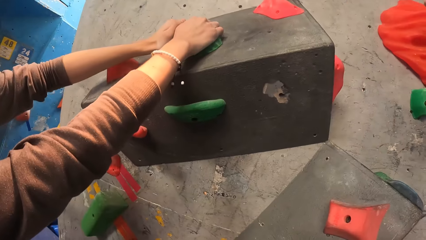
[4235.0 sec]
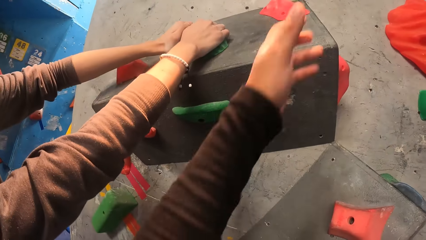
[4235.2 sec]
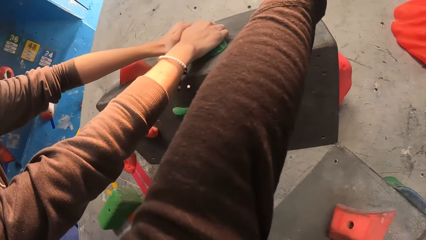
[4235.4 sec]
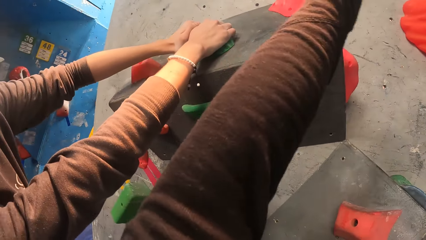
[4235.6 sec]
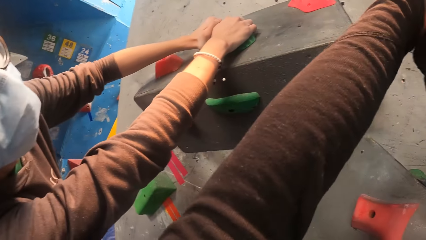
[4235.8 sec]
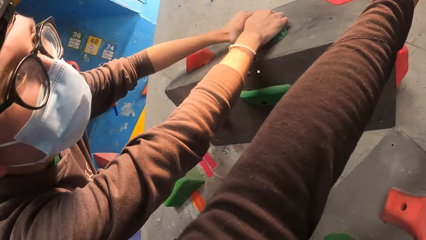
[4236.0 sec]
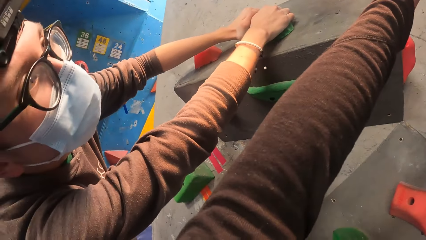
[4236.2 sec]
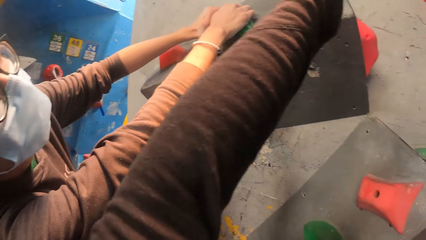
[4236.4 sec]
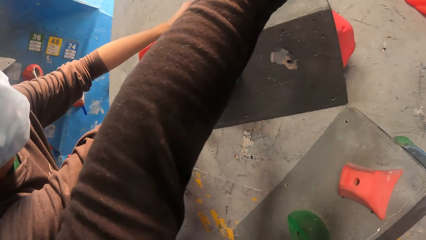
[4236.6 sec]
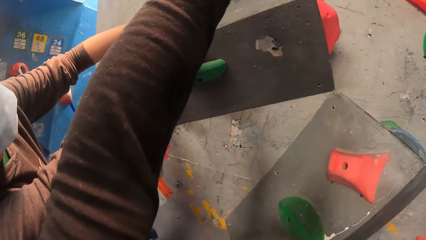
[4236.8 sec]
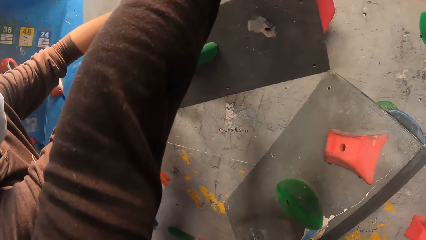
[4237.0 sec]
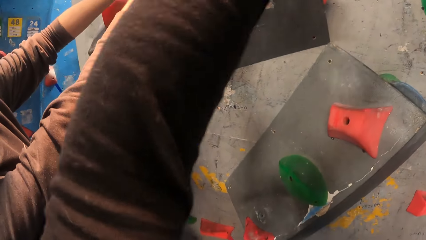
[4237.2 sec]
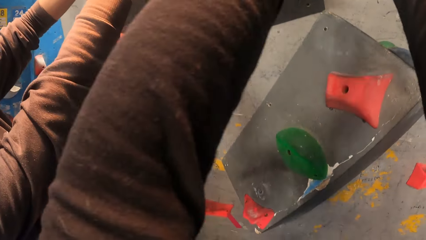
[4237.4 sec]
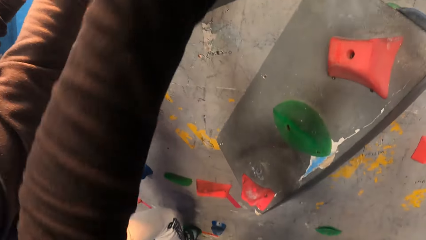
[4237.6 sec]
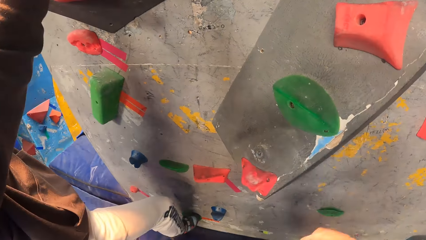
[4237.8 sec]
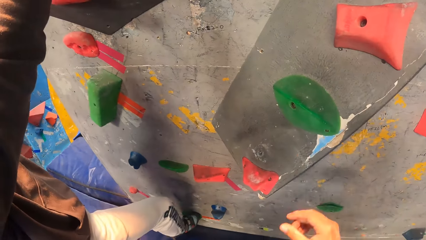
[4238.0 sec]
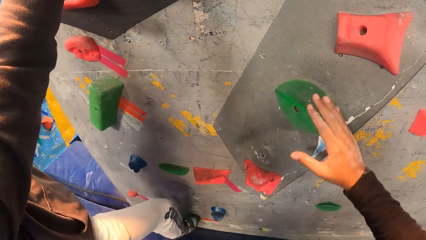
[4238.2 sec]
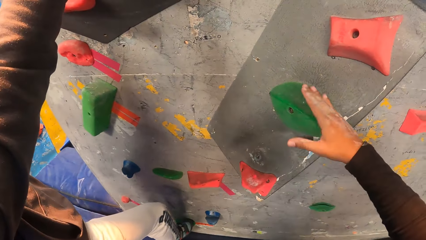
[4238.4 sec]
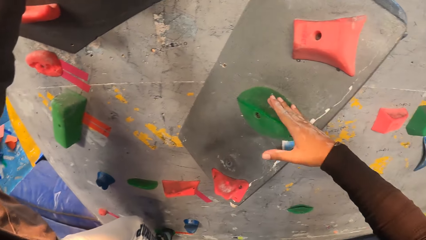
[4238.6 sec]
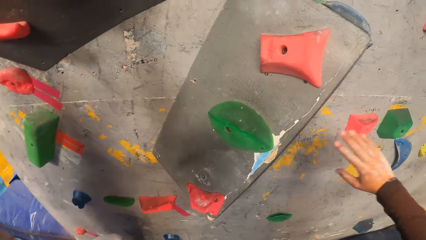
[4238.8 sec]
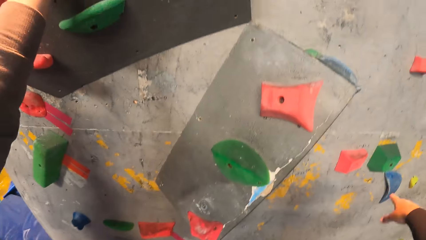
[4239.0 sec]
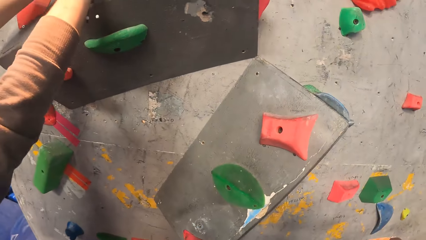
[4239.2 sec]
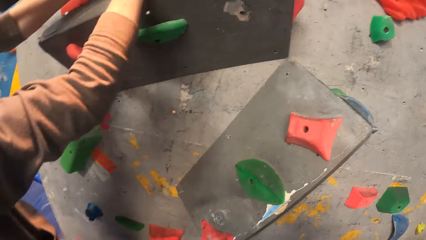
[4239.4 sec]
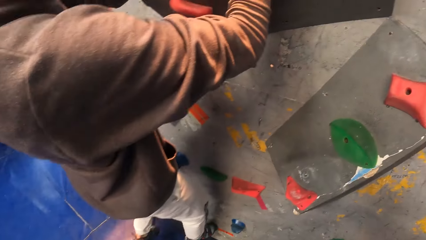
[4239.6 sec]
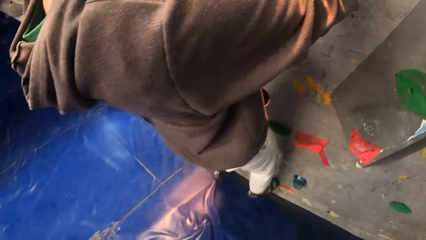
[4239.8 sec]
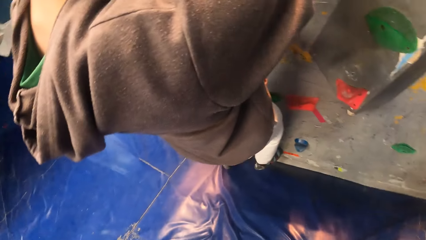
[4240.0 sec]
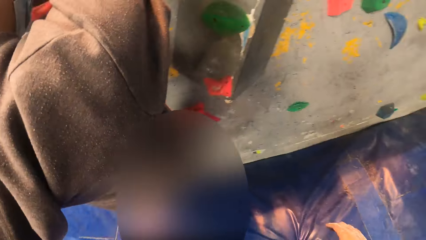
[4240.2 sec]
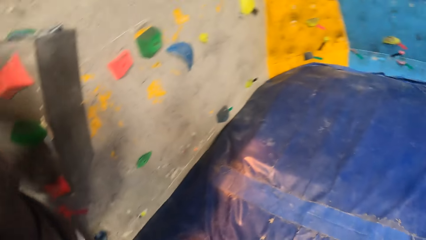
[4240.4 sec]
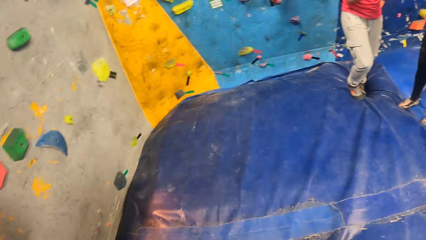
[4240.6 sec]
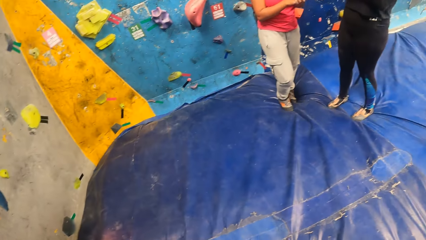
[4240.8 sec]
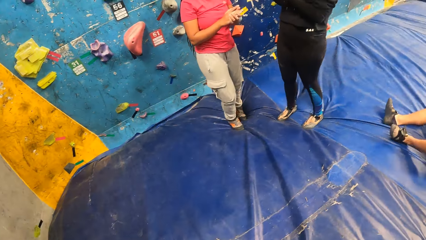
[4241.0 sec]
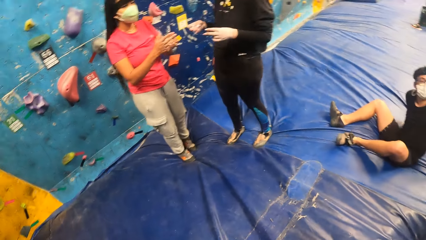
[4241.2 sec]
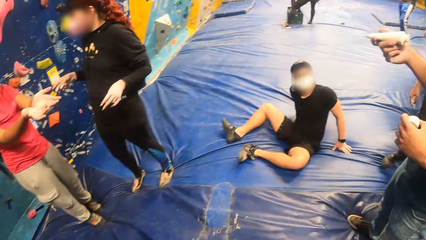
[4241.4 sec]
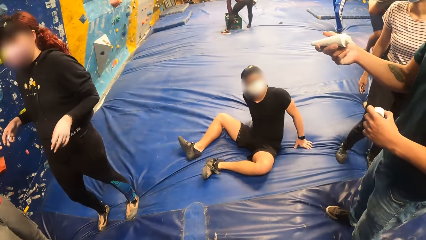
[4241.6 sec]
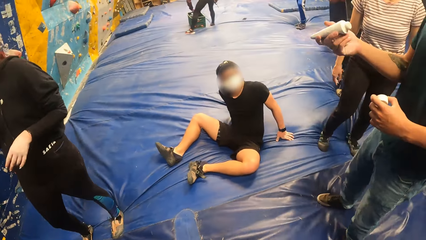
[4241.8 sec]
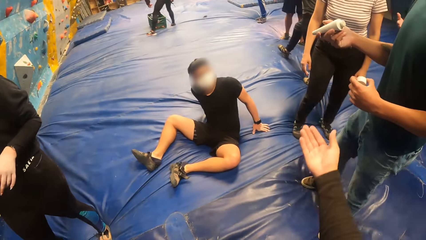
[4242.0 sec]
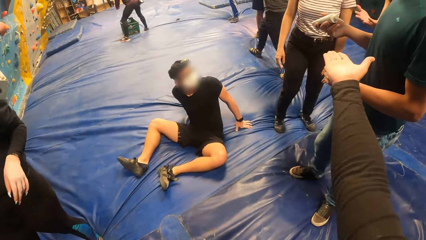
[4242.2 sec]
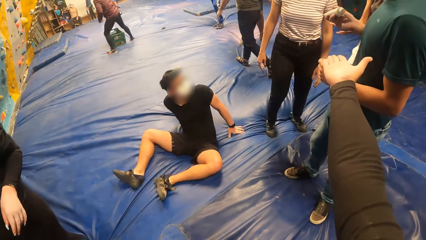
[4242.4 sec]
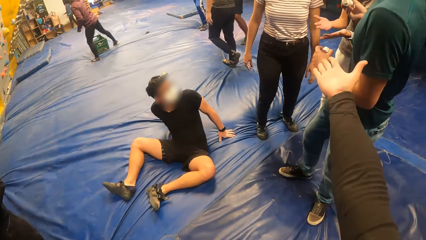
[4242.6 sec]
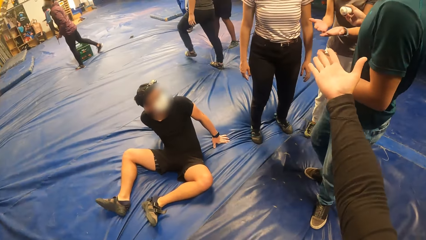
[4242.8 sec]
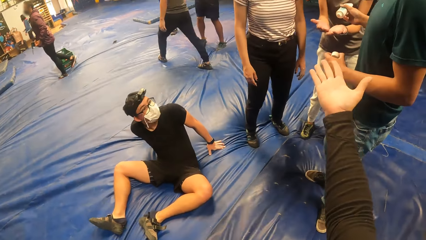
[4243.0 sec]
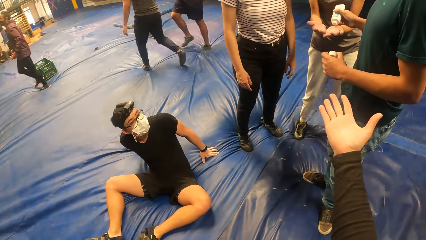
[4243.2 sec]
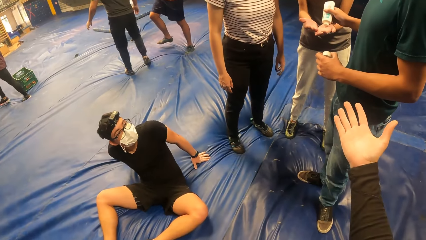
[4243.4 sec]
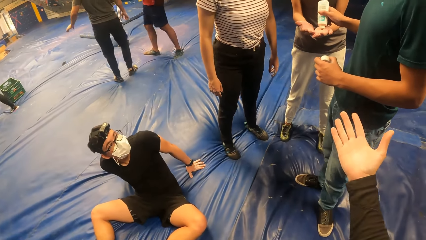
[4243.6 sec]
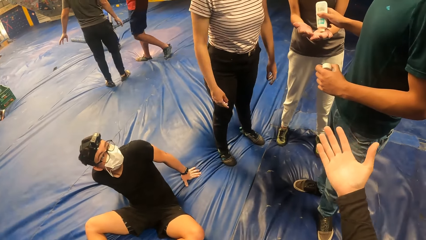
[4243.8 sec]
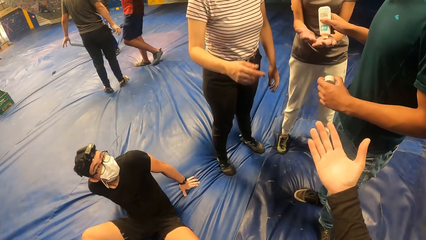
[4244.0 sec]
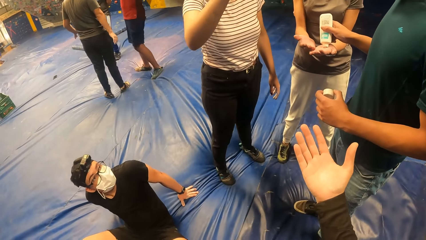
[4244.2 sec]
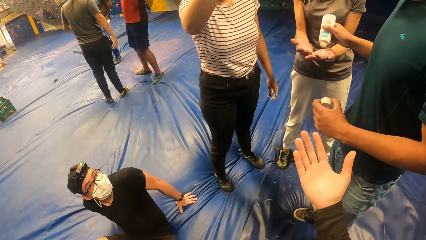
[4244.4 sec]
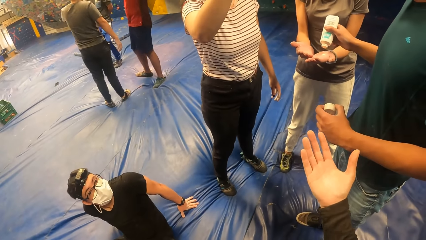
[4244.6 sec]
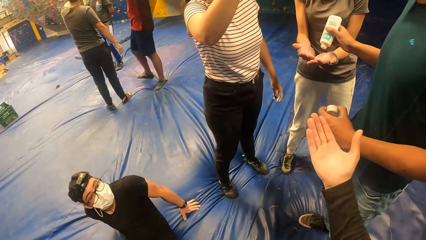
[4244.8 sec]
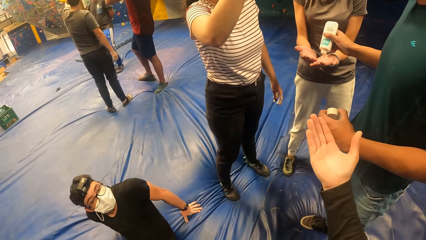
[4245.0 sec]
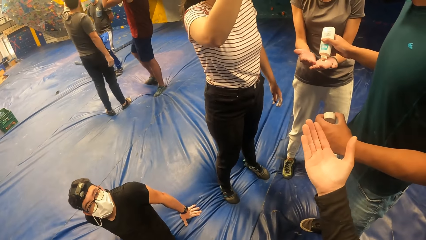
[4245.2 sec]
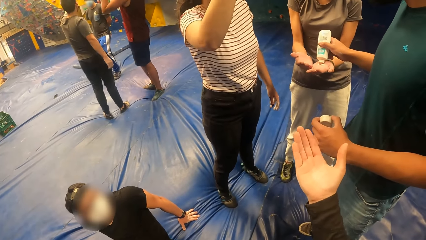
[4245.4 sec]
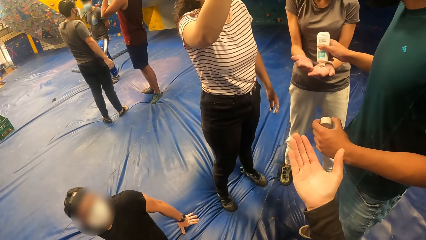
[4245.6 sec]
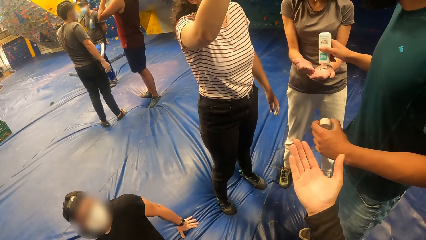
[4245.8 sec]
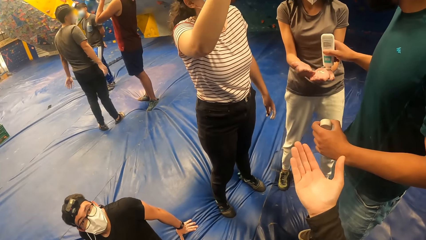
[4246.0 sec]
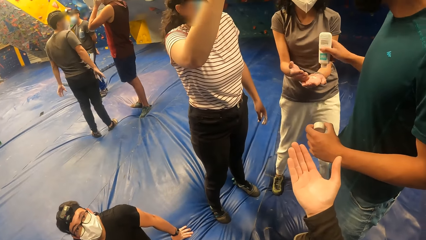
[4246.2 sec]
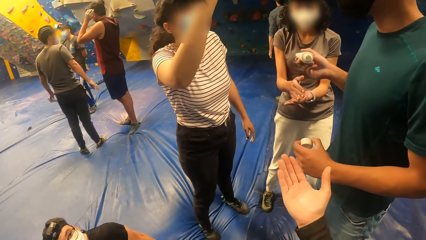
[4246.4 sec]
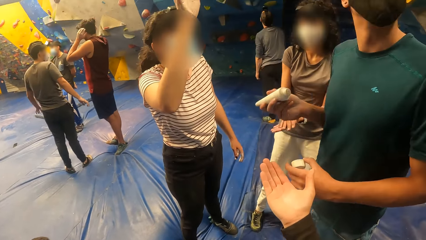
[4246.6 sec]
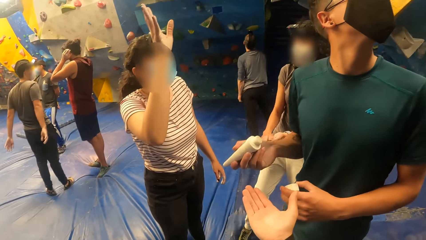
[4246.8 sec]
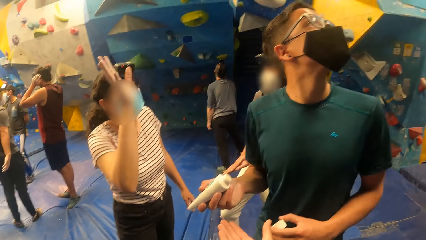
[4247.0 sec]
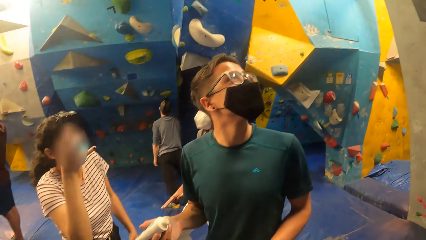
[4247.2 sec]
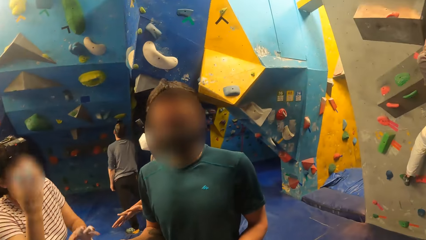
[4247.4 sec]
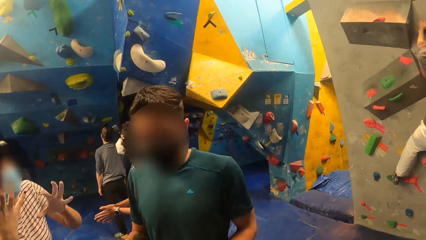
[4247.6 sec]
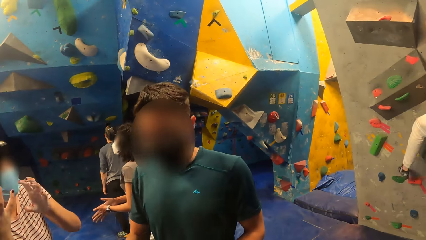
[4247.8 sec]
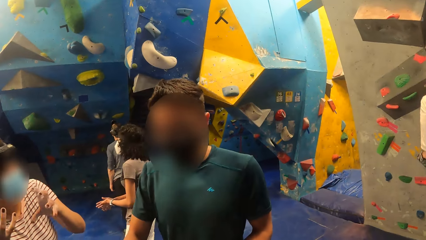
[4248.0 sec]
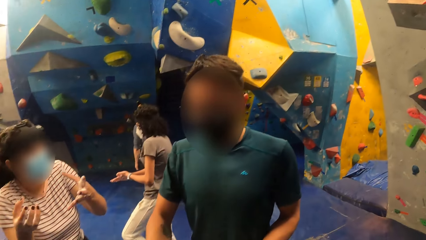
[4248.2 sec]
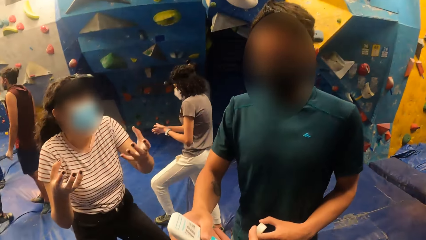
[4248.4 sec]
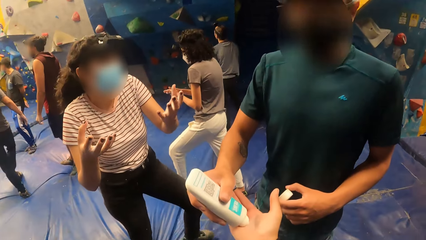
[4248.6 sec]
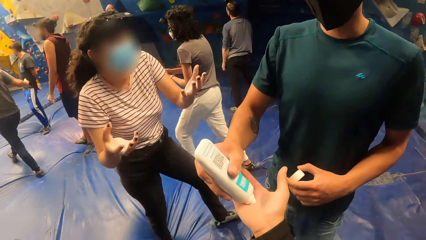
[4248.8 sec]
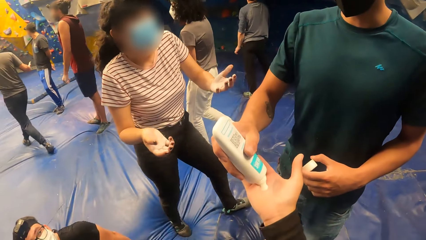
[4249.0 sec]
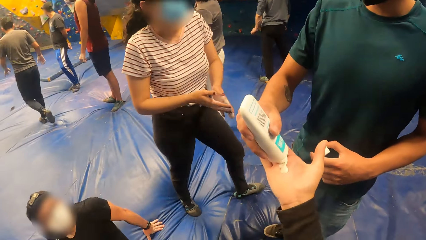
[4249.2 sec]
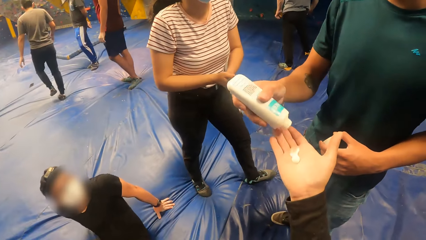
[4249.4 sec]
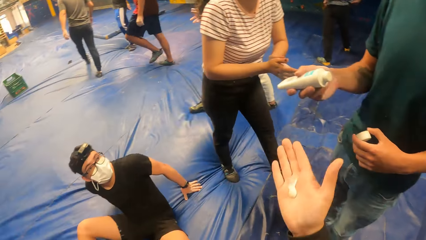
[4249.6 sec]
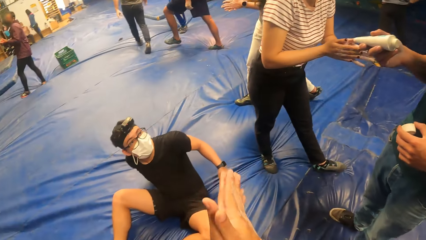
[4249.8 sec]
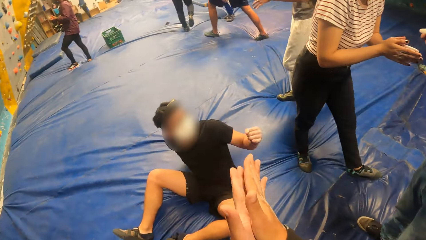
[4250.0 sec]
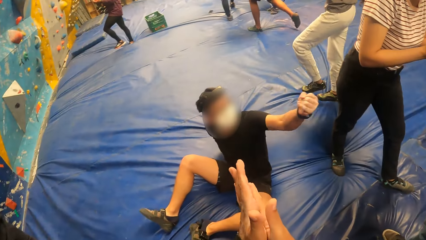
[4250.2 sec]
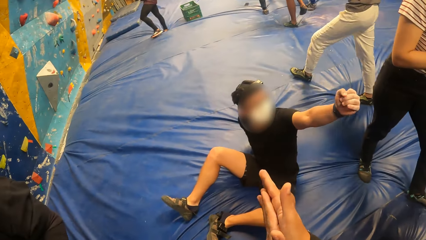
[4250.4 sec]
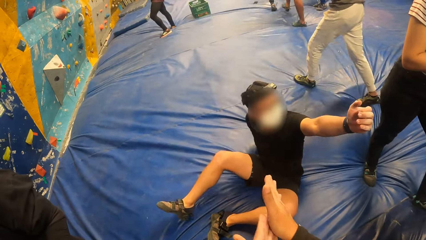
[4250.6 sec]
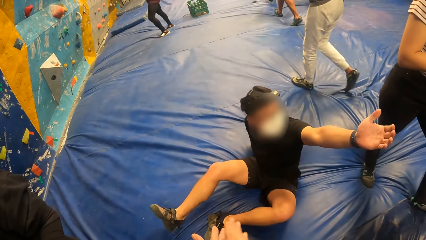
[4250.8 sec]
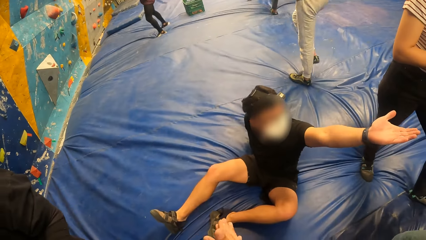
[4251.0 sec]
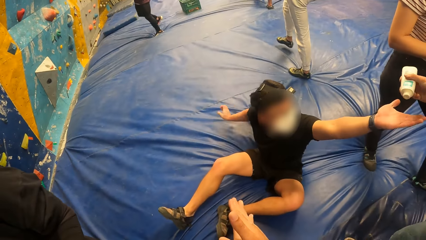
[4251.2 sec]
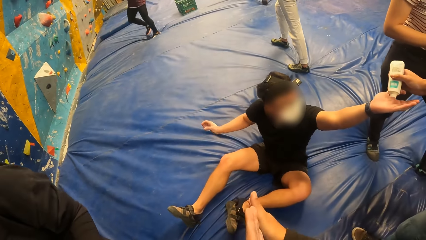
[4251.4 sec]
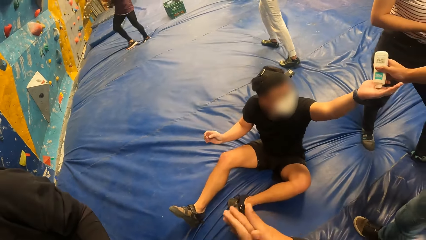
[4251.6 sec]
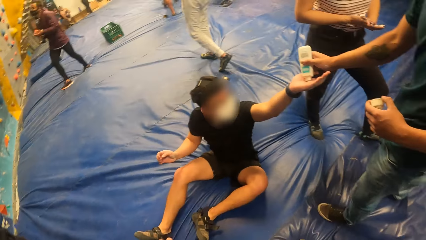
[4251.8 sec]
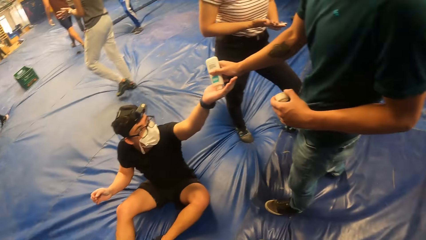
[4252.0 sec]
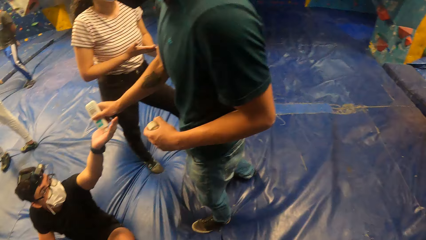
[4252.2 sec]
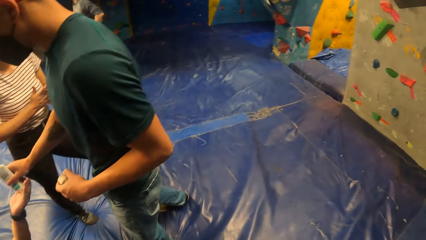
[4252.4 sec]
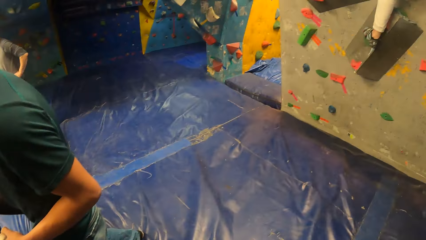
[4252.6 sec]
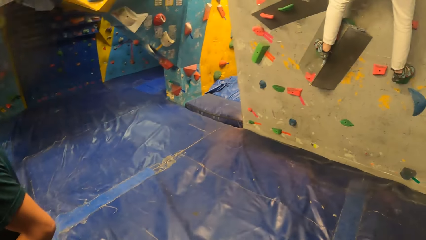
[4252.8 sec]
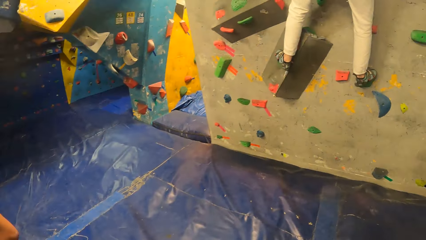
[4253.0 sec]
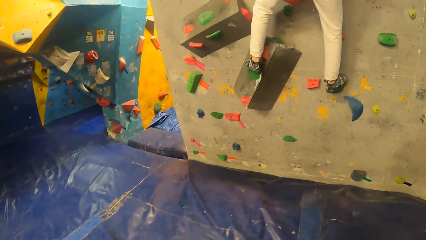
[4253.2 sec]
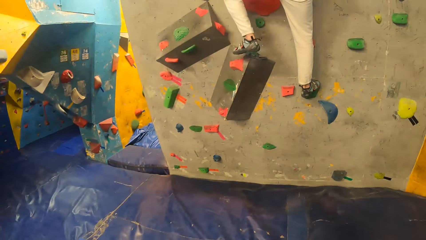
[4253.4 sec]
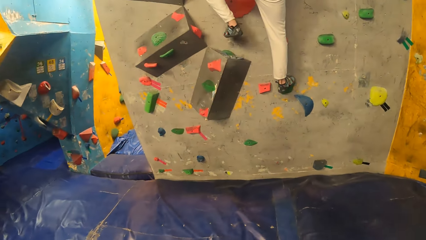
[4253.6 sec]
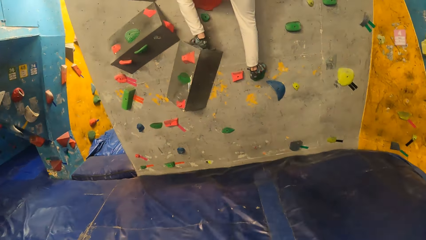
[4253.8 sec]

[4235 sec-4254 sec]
The camera wearer taps a rock on the wall with her right hand. She turns back. She stretches her right hand towards the man. The man pours moisturizer from a bottle in his right hand onto the woman's left hand. The woman rubs her hands together. The man pours moisturizer onto the camera wearer's right hand with his right hand. The camera wearer rubs her hands together. Another man stretches his left hand towards the first man. The first man pours moisturizer onto the other man's left hand. The camera wearer turns back.
